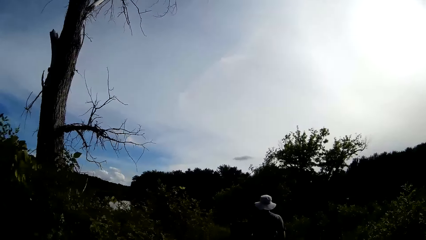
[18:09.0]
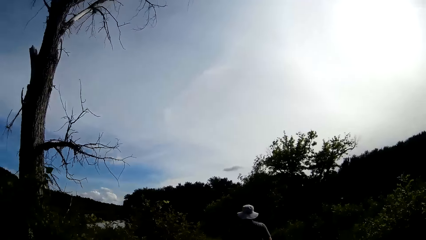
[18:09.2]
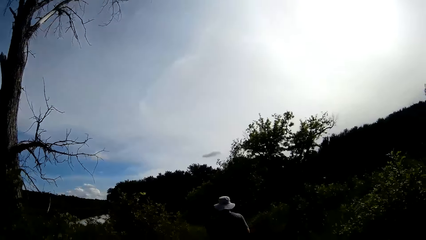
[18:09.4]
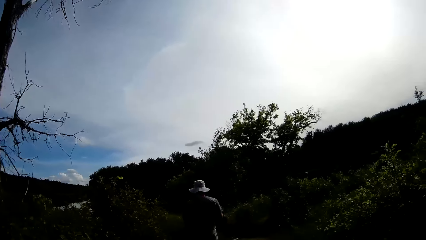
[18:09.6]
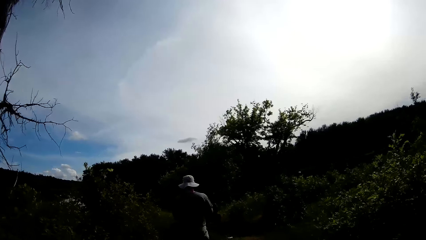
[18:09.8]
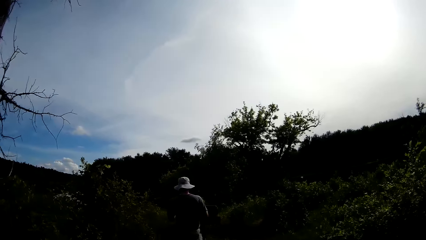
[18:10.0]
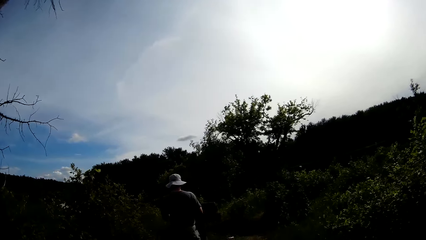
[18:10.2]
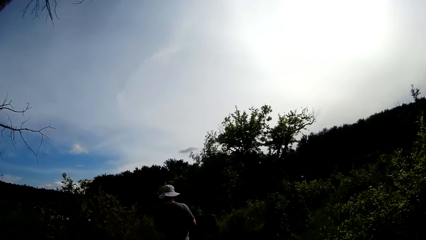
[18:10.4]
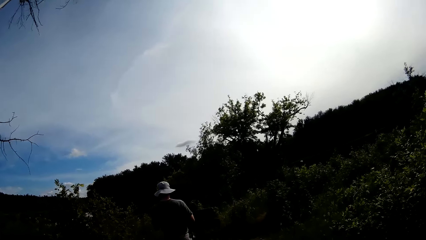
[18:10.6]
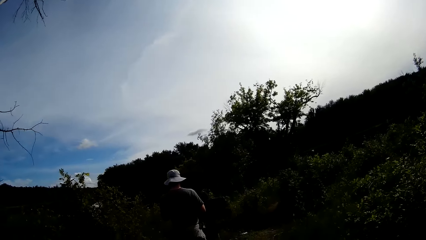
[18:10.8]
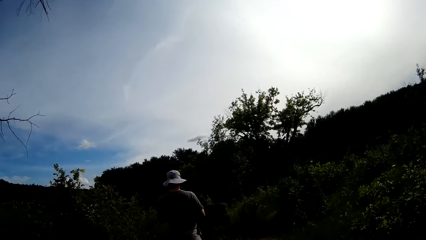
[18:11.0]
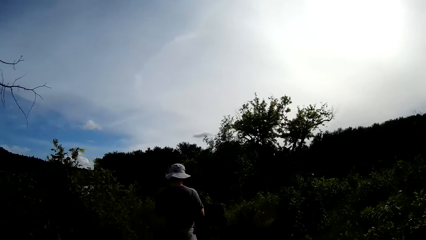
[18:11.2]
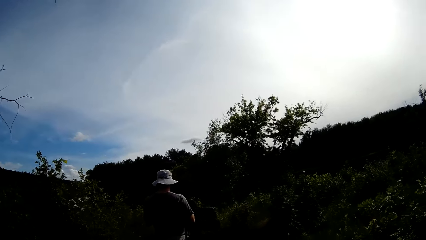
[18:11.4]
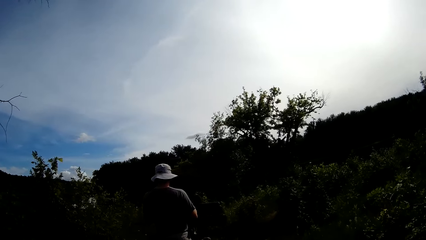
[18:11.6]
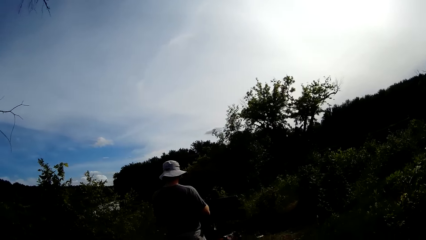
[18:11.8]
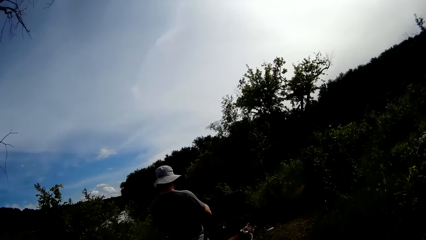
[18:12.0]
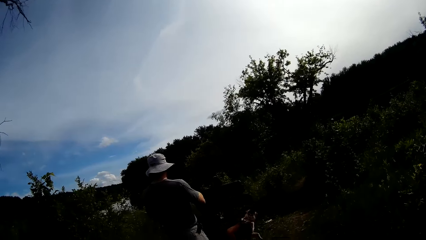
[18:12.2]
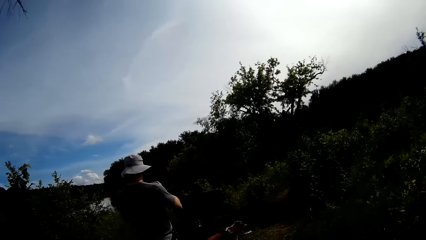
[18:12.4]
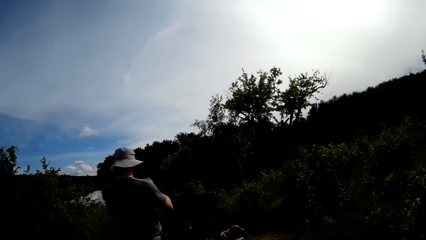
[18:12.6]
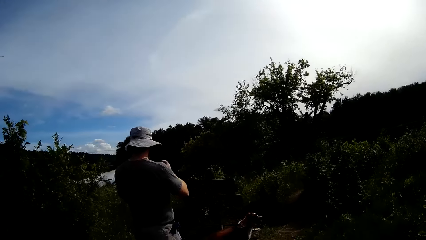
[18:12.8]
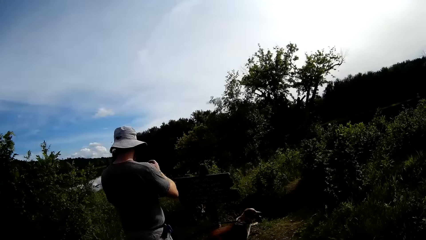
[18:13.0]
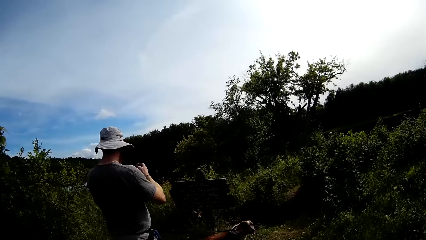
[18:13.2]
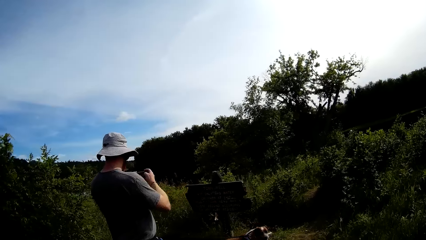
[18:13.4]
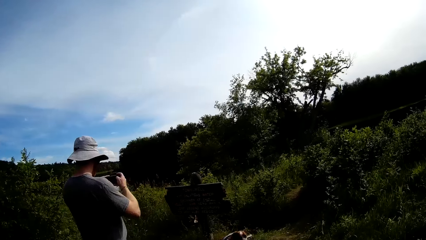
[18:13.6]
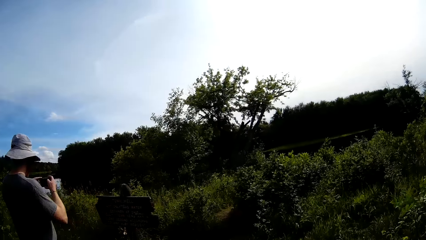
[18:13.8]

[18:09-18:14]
The camera wearer talks with a man. They stop on the road with the man with a dog.

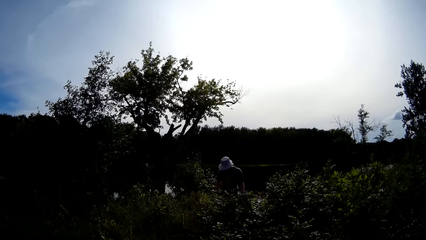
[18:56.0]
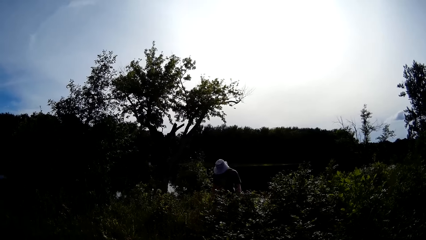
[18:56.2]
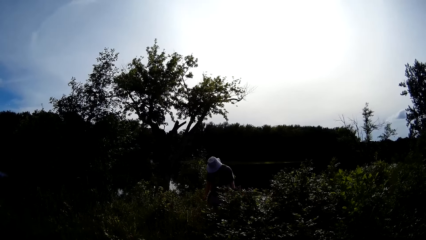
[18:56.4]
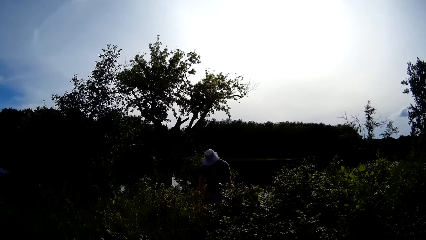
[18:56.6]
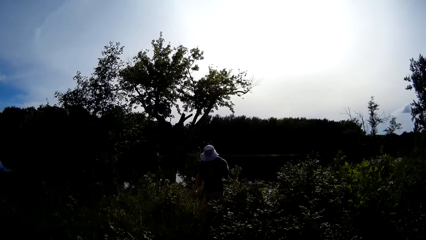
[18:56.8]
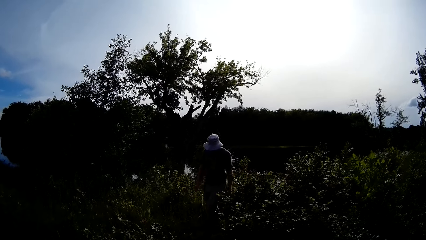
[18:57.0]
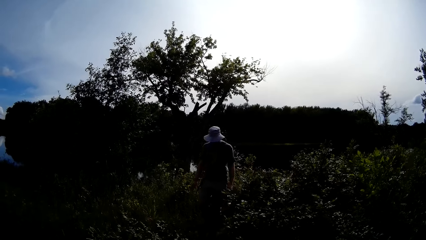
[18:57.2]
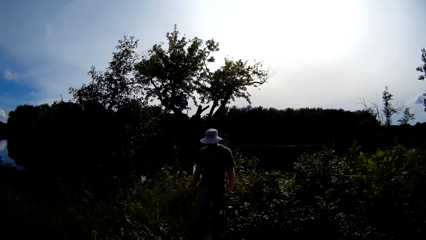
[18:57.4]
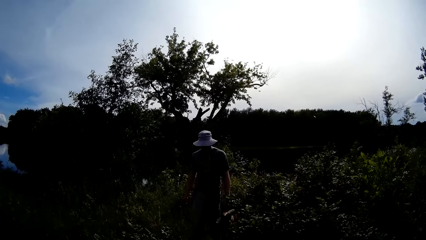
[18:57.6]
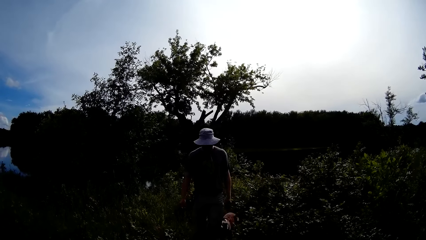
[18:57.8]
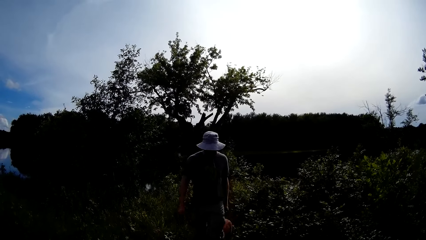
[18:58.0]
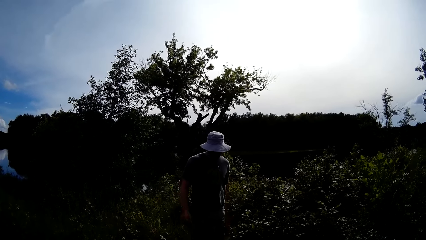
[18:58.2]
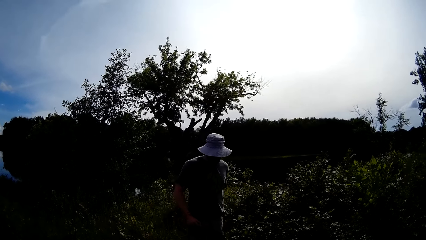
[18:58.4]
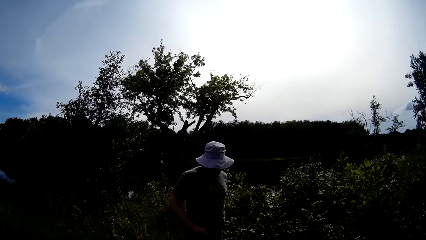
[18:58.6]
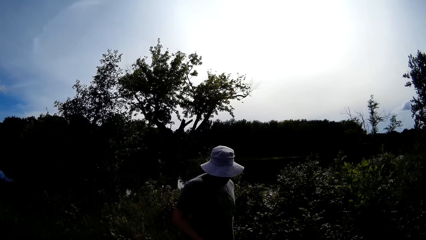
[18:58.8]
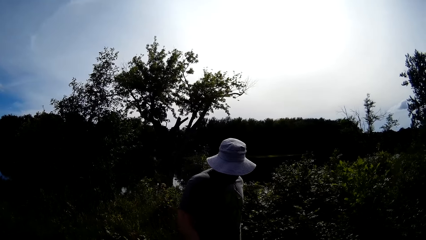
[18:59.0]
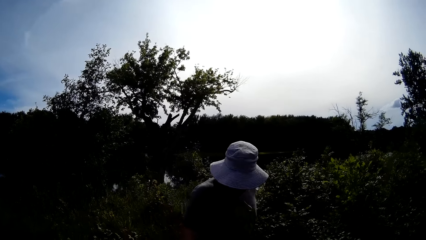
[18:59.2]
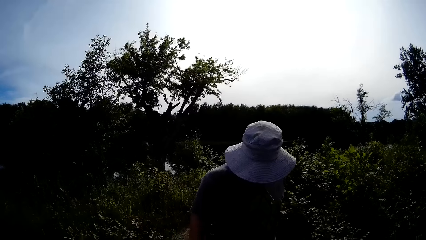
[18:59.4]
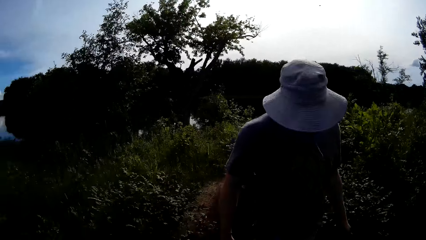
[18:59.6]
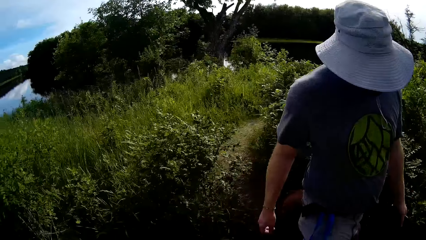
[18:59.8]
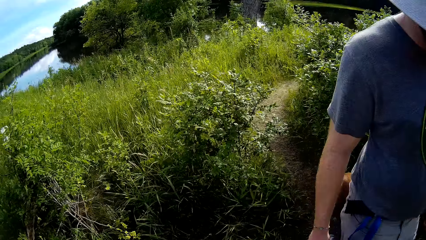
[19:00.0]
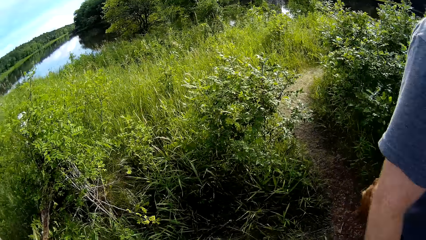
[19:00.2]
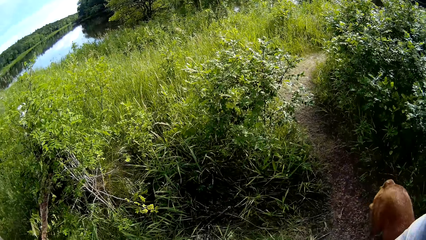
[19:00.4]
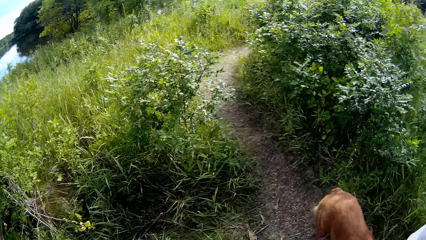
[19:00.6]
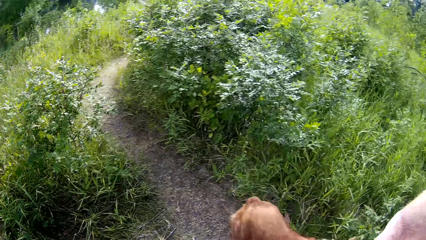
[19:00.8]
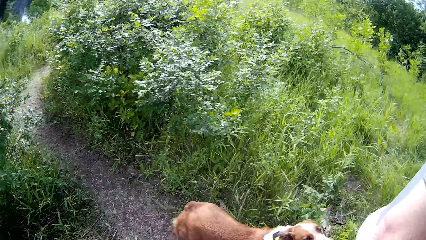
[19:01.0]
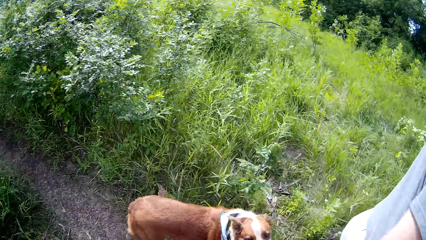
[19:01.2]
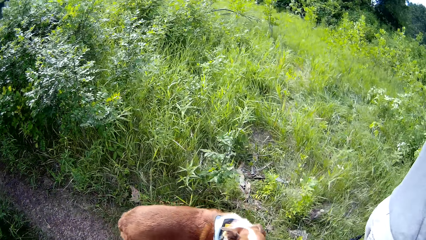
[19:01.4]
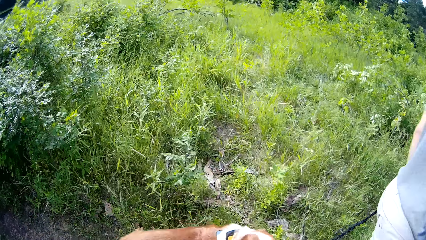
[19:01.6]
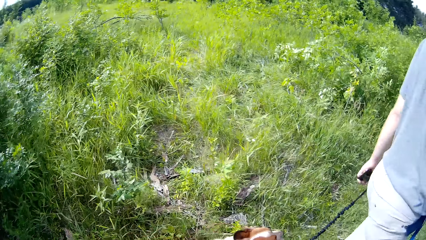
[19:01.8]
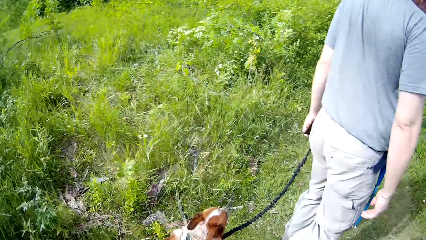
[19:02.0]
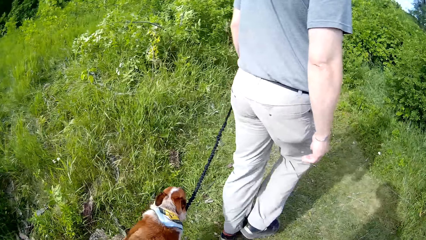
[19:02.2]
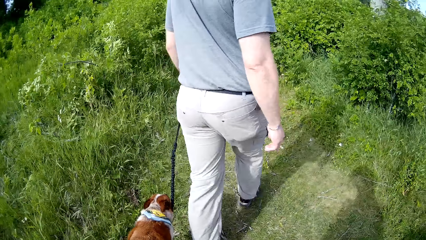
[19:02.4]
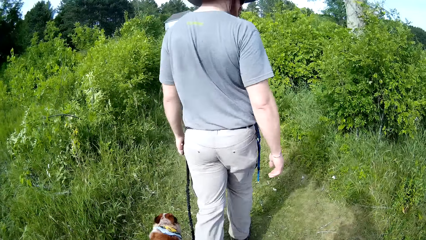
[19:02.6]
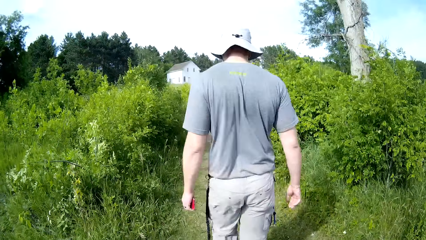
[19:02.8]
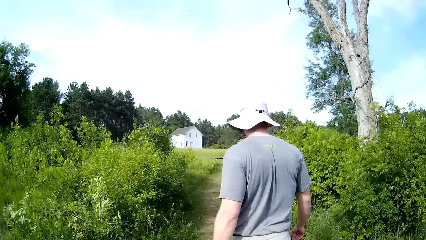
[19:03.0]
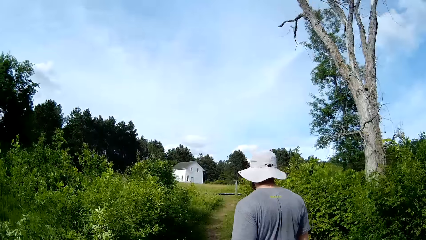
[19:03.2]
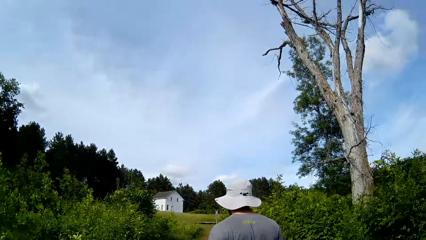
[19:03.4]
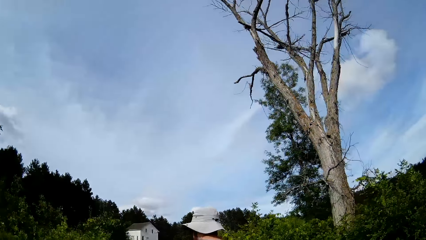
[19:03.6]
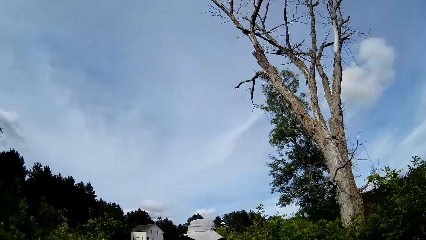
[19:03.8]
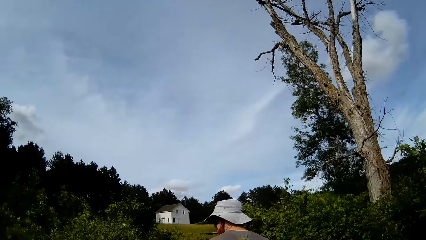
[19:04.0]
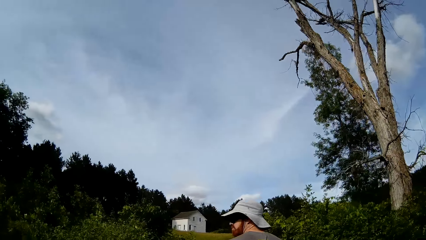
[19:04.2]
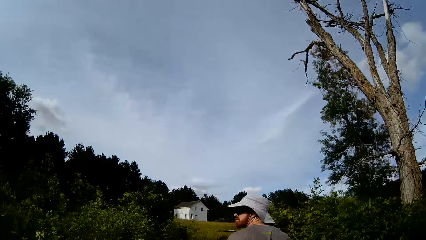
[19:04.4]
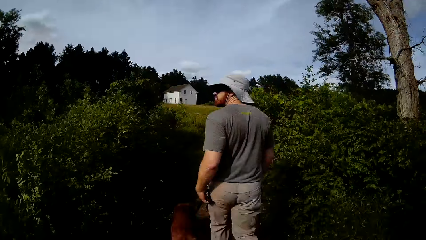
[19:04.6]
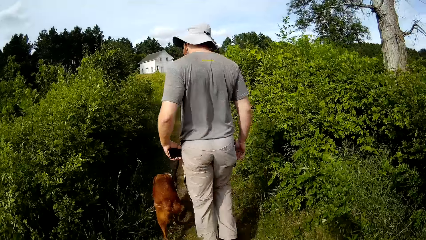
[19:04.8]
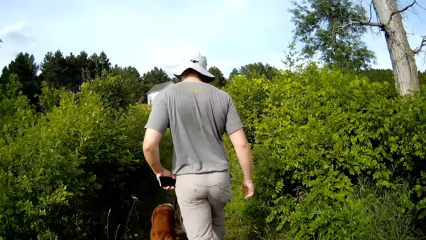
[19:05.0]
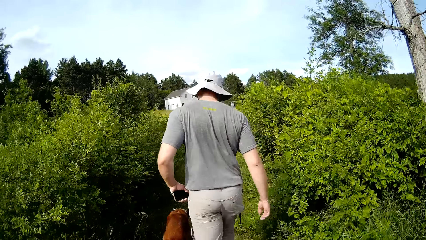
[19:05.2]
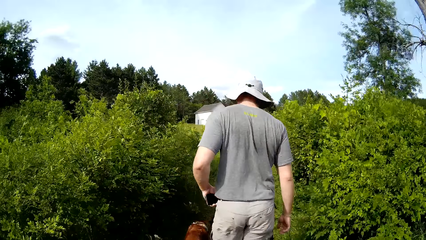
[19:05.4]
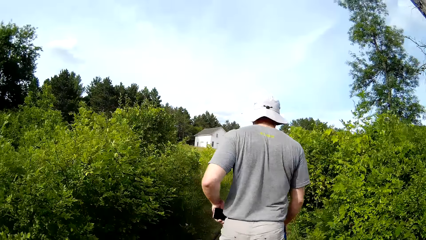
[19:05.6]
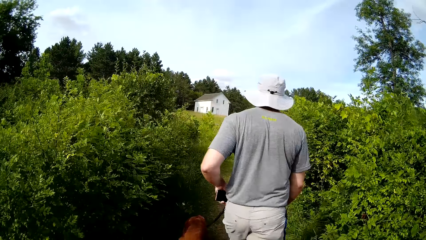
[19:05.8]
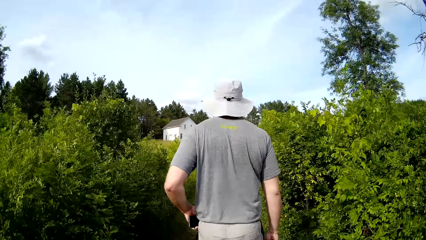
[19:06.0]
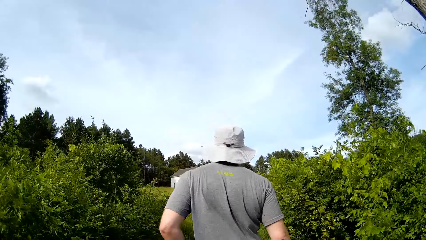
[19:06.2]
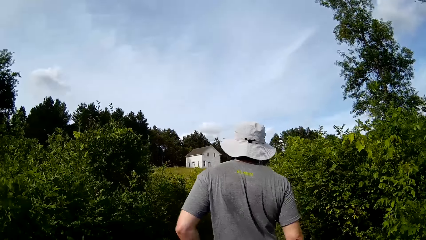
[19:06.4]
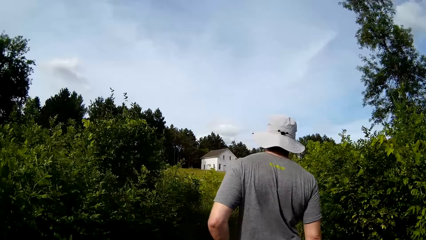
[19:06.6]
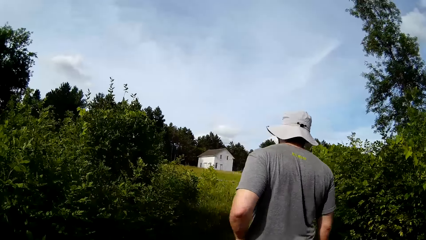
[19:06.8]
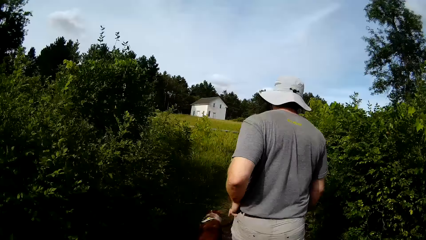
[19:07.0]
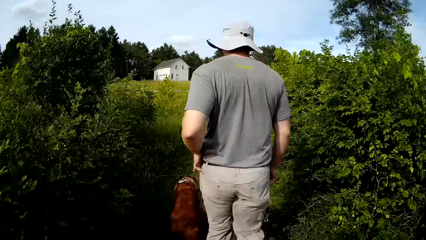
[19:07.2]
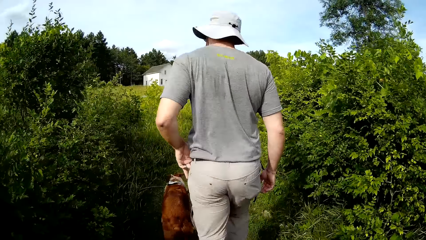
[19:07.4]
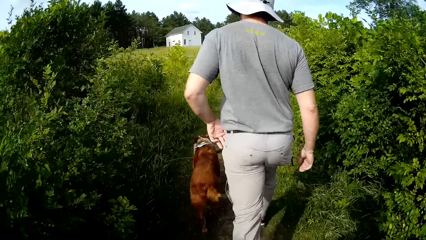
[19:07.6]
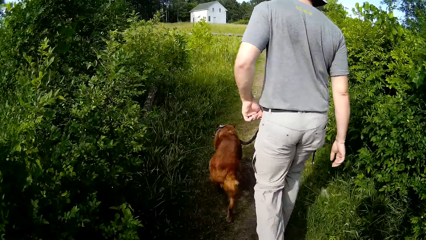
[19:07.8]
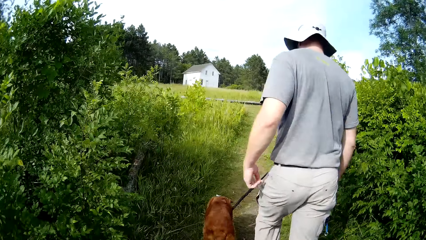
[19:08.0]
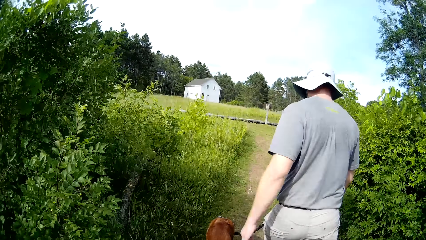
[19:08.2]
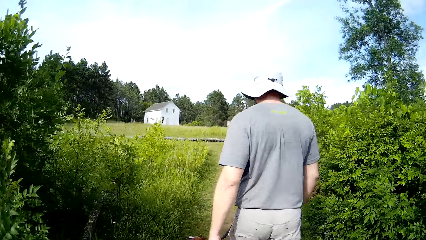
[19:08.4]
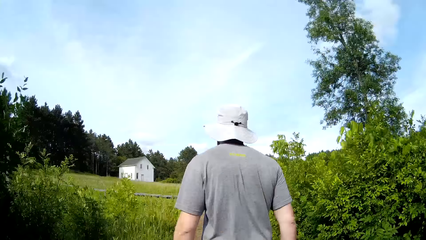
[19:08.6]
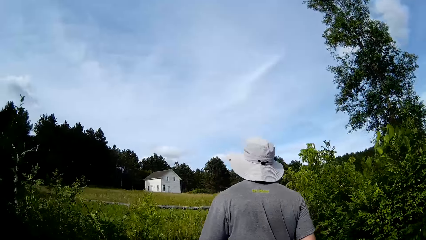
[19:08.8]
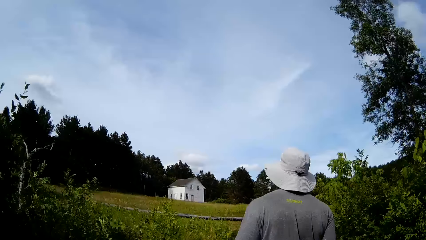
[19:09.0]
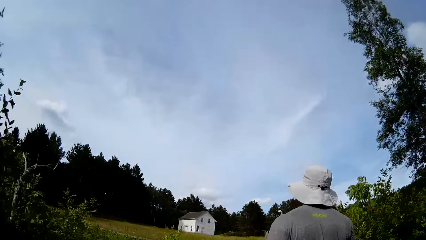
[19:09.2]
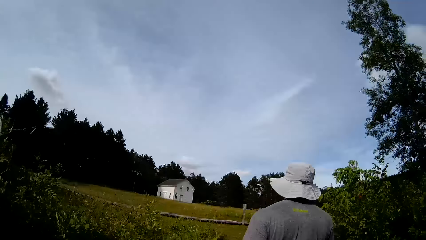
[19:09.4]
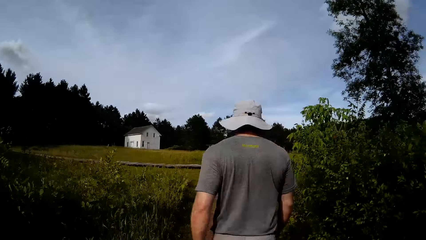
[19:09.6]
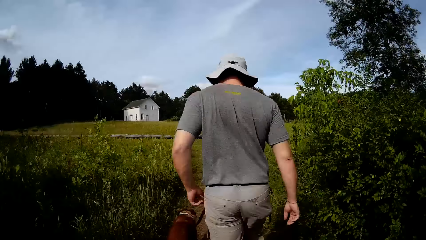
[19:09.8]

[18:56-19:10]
A man walks back towards the camera wearer with a dog. The camera wearer walks down a bush. The man puts his phone in his pocket.
